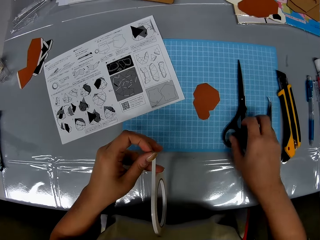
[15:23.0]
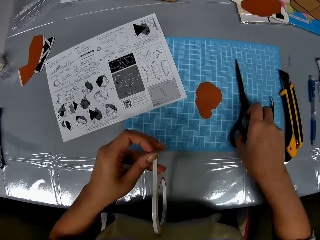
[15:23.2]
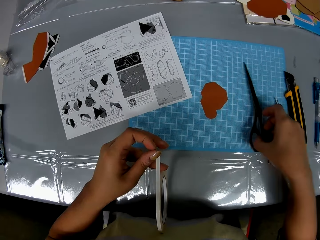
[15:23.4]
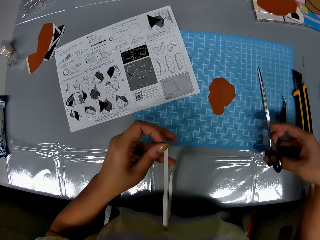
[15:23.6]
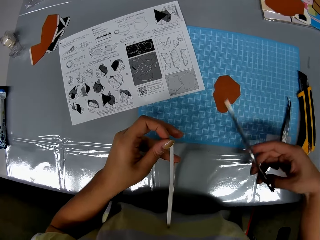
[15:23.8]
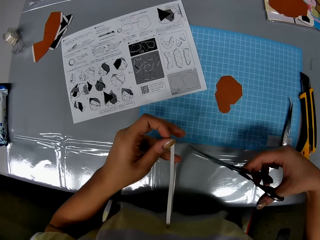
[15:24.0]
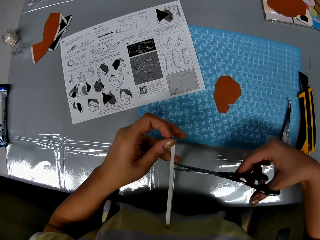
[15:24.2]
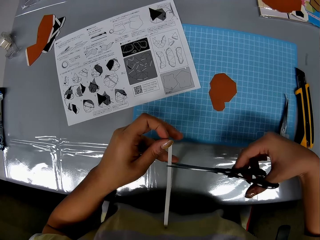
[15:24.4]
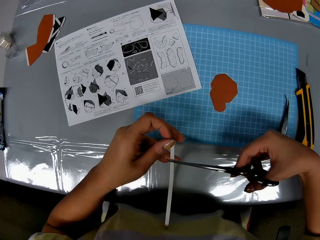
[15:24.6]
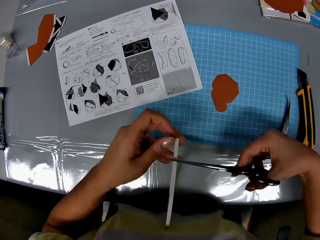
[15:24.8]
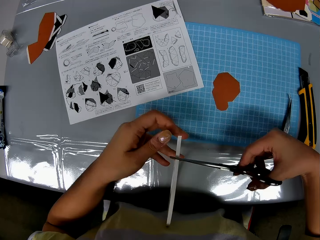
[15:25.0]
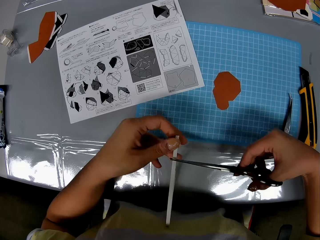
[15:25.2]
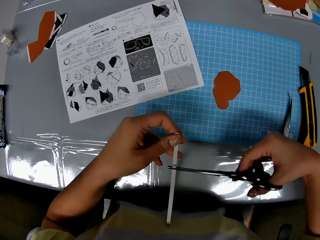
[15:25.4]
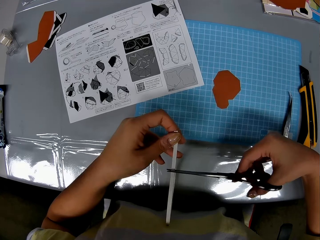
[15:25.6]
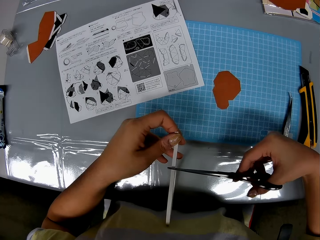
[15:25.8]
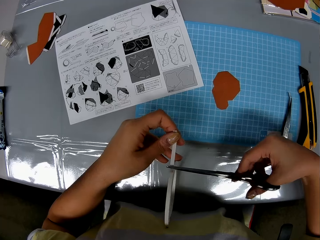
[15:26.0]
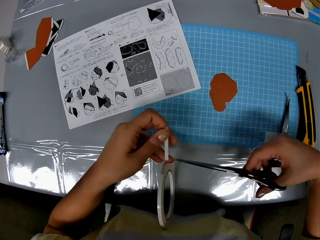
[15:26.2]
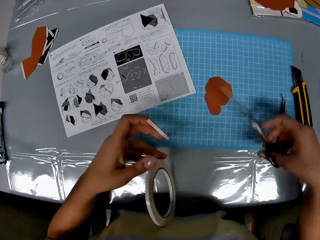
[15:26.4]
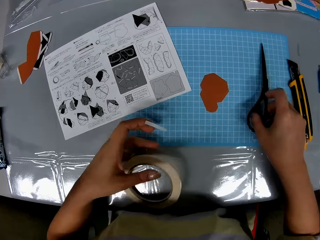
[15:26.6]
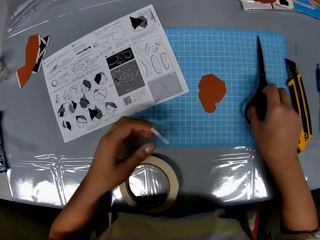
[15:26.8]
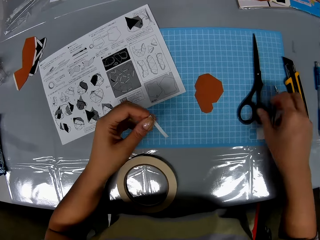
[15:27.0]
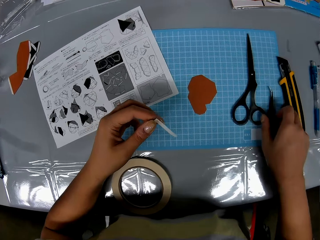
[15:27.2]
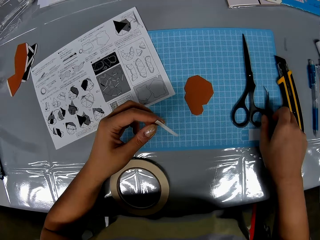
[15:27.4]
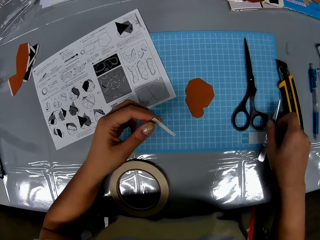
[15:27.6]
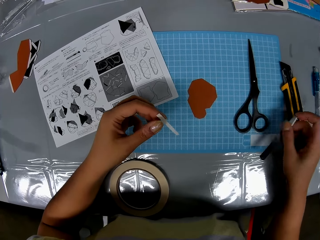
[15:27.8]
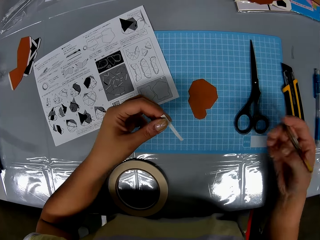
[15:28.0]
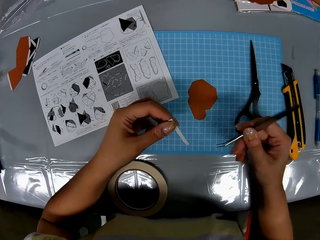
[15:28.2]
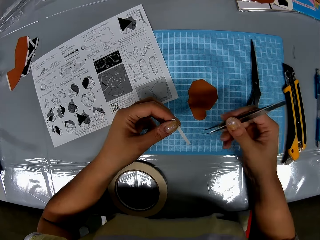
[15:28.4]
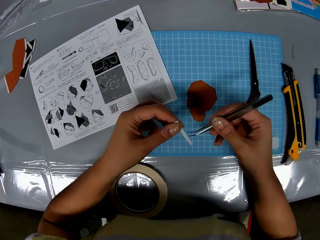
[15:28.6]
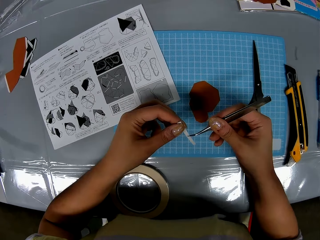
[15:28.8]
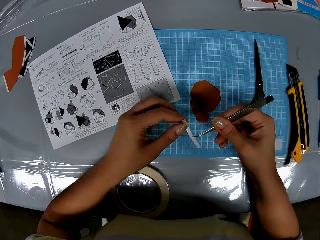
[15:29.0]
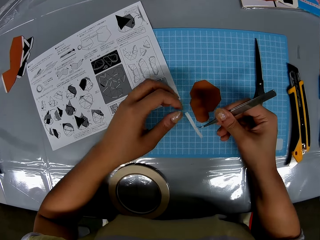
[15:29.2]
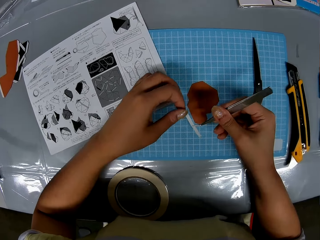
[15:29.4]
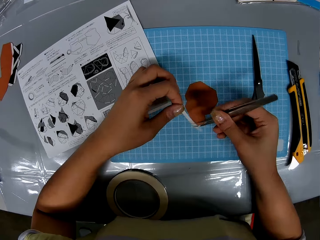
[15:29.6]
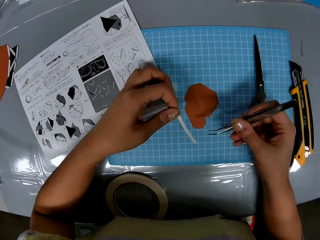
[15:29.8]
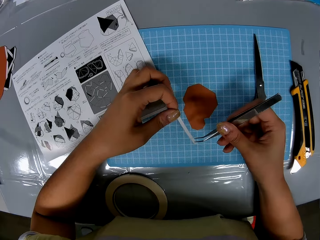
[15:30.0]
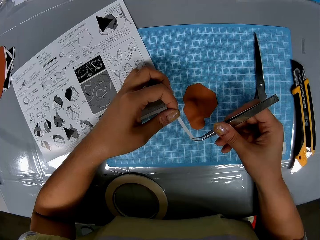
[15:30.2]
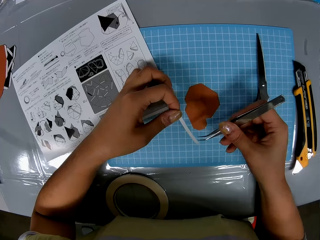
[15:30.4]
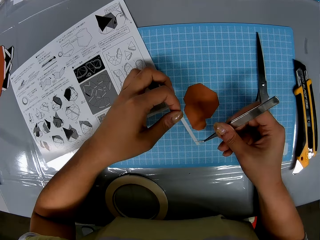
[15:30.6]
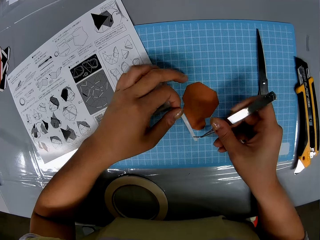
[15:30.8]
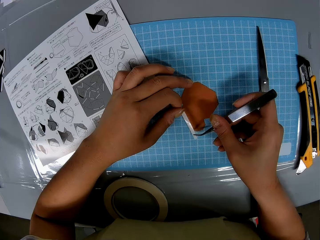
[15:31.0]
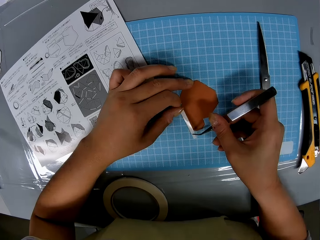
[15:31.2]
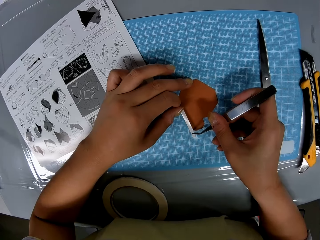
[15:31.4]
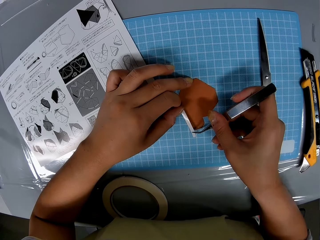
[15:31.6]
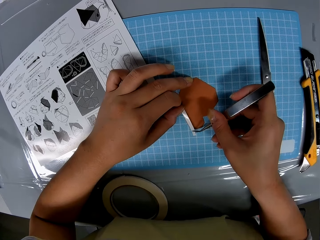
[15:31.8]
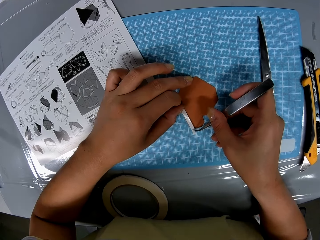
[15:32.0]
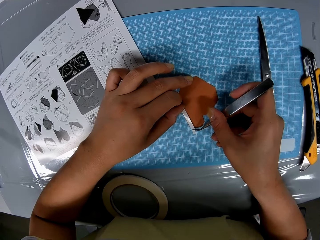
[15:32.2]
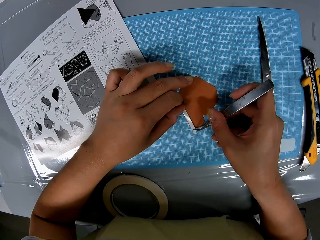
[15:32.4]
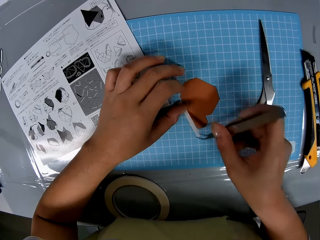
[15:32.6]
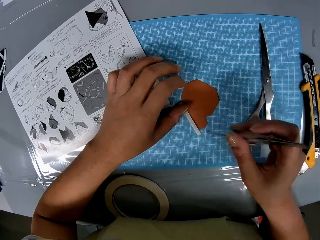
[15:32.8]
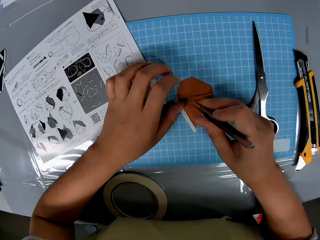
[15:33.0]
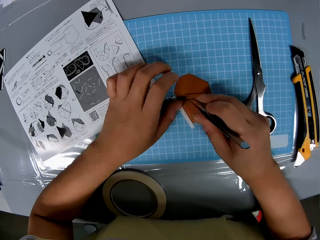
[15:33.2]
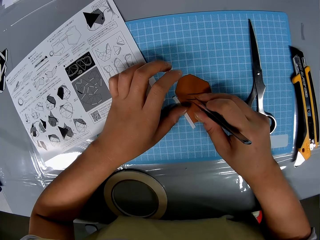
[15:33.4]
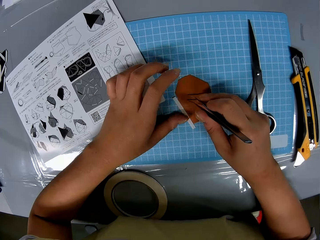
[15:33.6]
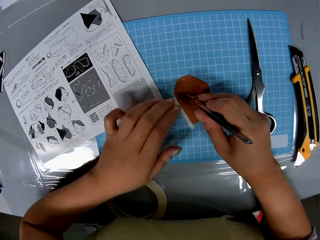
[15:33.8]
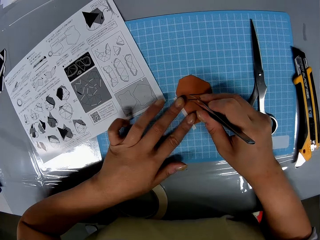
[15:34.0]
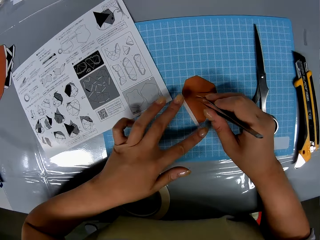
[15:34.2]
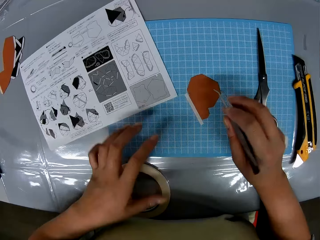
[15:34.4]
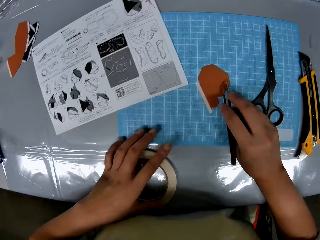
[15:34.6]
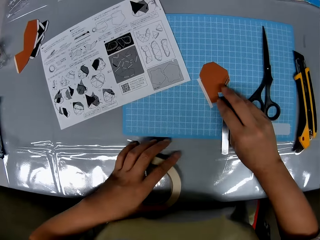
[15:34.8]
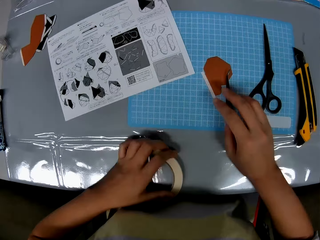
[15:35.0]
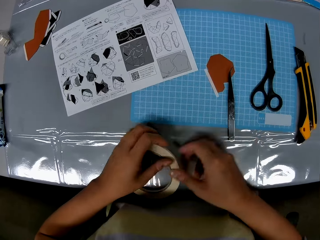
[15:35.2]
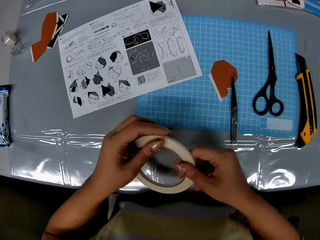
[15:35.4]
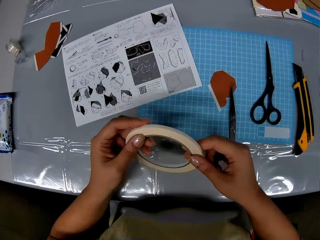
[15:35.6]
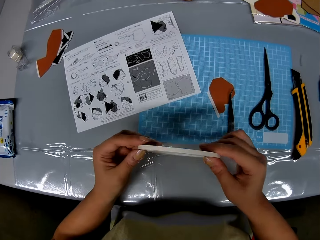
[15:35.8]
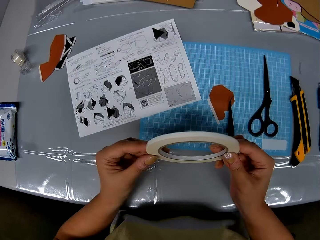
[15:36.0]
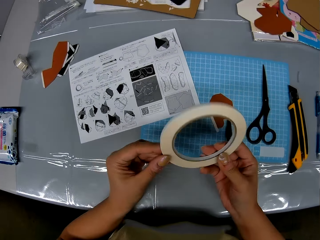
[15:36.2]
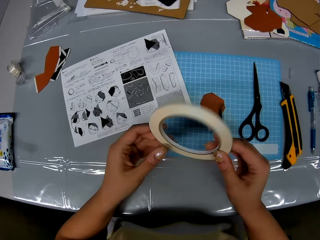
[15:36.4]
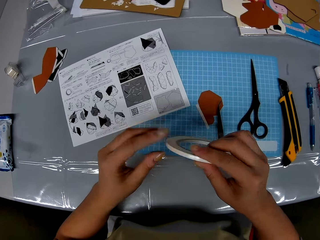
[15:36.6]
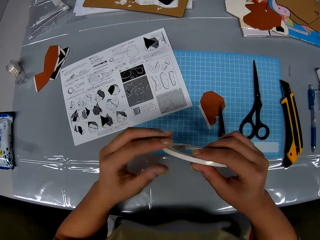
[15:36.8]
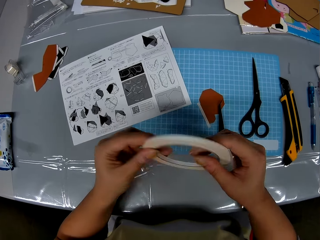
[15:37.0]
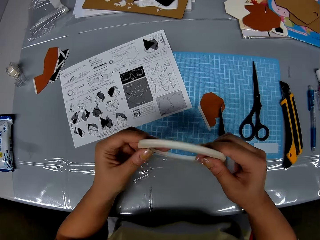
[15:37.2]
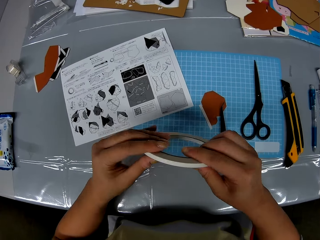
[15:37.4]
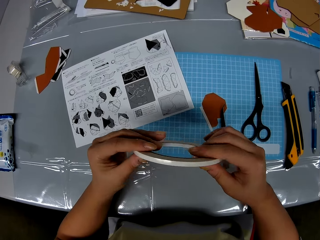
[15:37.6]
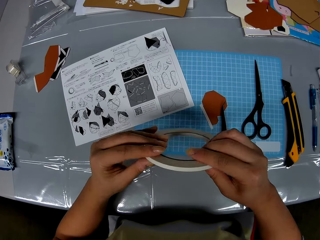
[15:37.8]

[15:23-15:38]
The camera wearer pulls the masking tape or cellophane tape. She picks up the scissors from the cutting sheet with her right hand. She cuts out a strip from the cellophane tape with the scissors. She drops the scissors on the cutting sheet. She drops the cellophane tape on the table with her left hand. She picks up the prong tool or tweezer tongs from the cutting sheet with her right hand. She touches the strip with the prong tool. She holds the masking tape with the tweezer tongs. She fixes the strip to the piece of paper with the prong tool and her left hand. She holds the other end of the masking tape with her hand. She rubs the masking tape against the model paper. She drops the prong tool on the cutting sheet with her right hand. She picks up the cellophane tape with her left hand. She loosens the cellophane tape with both hands. She holds the masking tape with both hands.

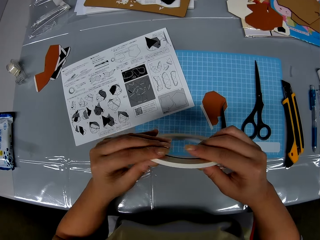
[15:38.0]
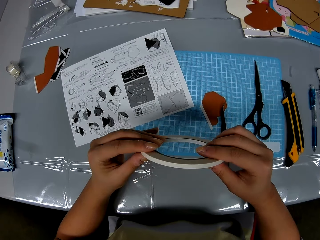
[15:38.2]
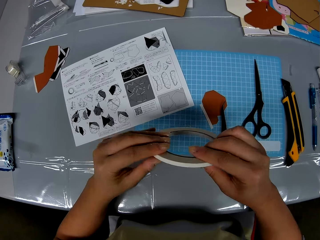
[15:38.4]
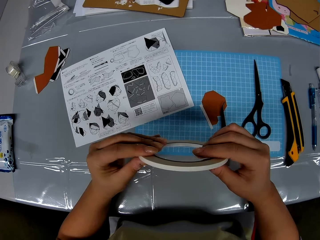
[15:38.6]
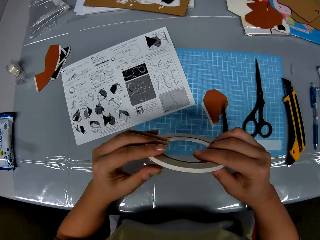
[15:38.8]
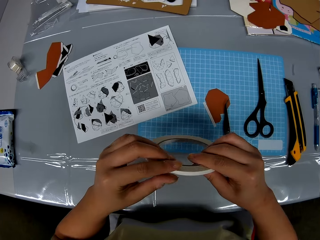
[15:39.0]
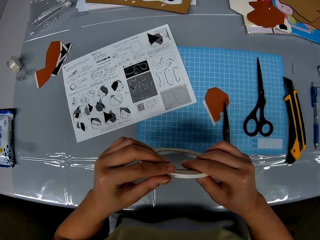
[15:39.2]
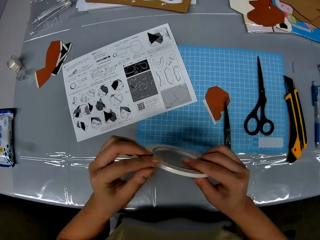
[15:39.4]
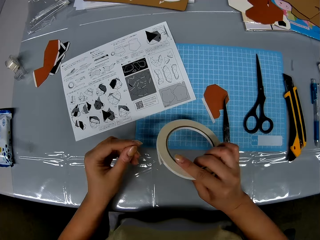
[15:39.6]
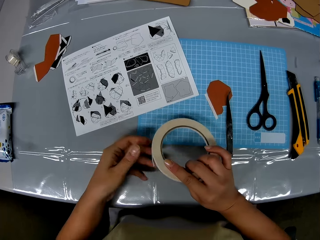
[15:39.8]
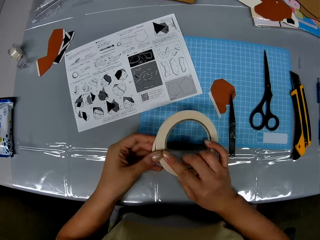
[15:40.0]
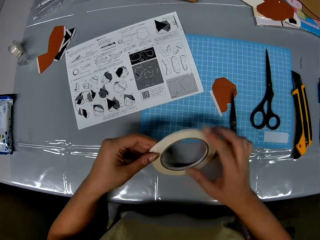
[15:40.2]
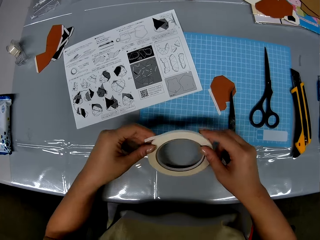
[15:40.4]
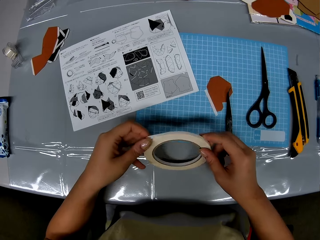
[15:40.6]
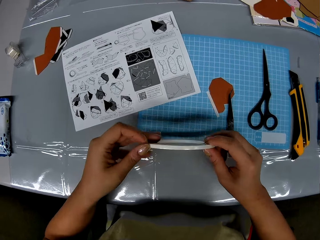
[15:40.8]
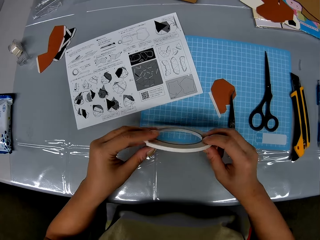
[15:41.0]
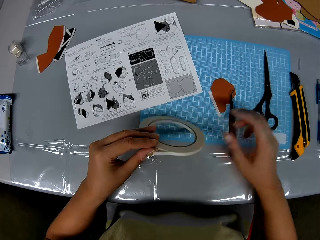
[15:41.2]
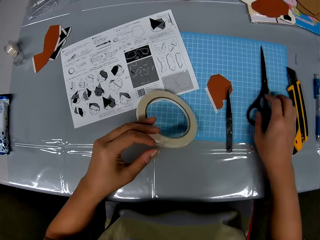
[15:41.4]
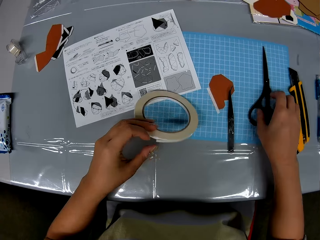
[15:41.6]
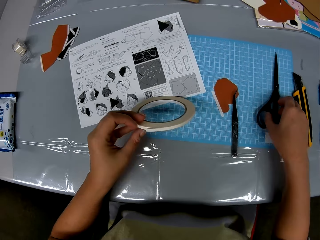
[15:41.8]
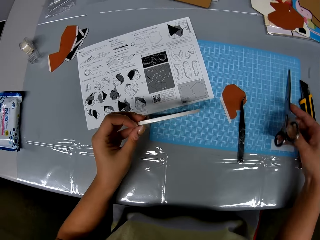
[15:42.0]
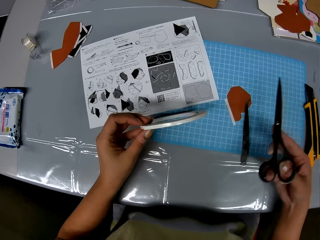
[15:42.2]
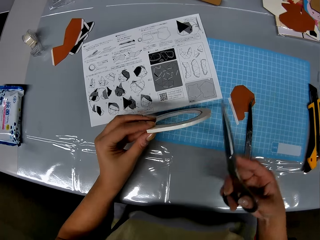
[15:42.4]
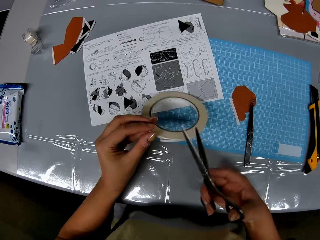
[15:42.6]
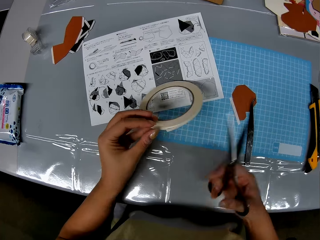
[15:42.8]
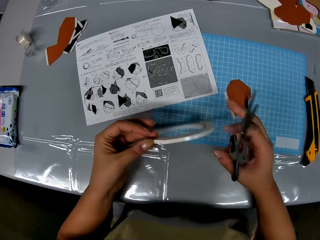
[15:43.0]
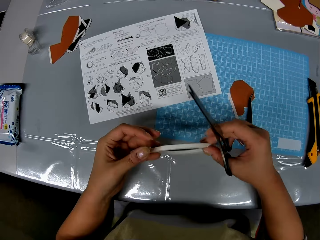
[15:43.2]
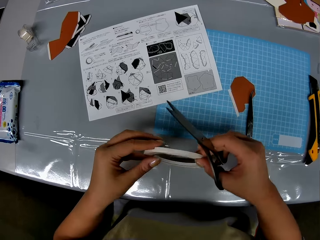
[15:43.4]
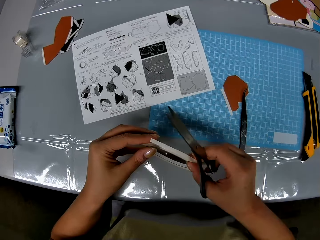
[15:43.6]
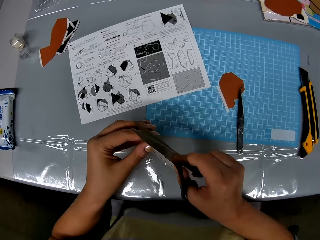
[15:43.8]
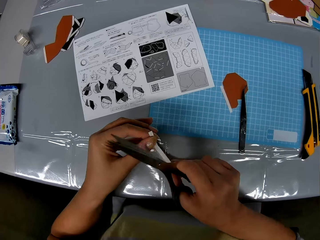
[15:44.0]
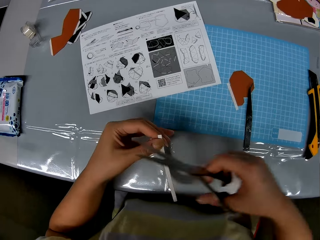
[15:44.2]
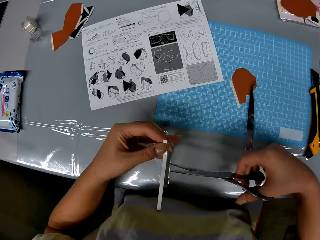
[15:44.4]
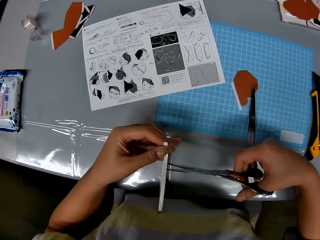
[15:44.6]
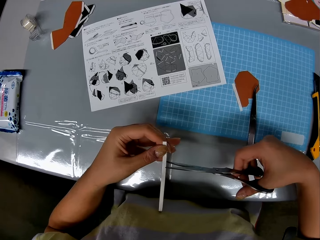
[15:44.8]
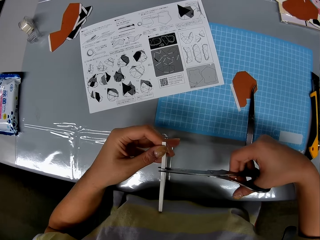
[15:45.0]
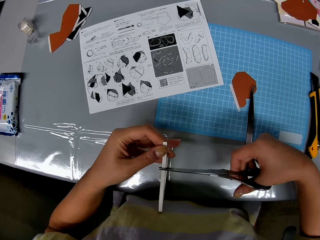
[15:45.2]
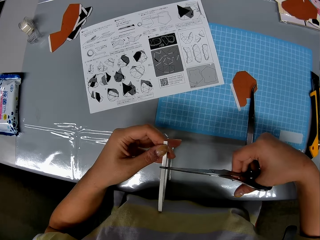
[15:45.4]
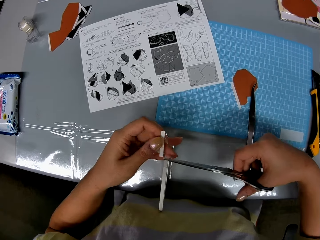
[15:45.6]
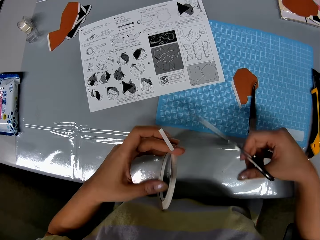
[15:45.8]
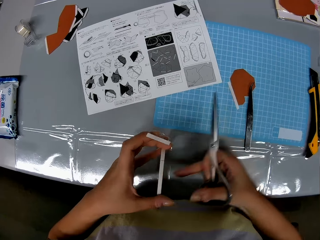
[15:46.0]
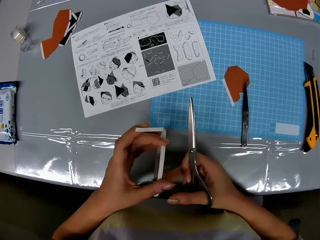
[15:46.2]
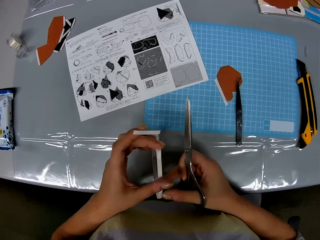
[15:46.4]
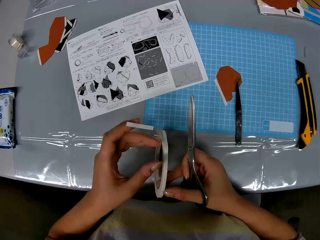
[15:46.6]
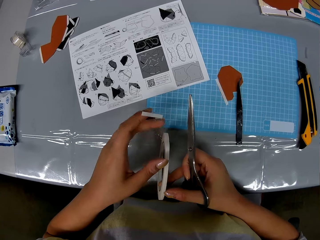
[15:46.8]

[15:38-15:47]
The camera wearer picks up the scissors from the cutting sheet with her right hand. She loosens the cellophane tape with both hands. She cuts out a strip from the cellophane tape onto her left index finger with the scissors.
